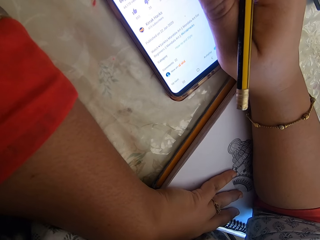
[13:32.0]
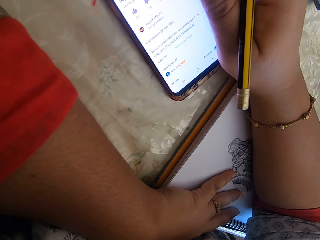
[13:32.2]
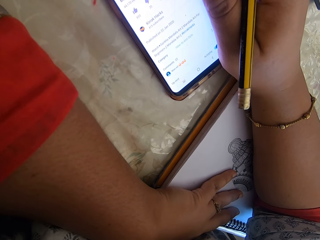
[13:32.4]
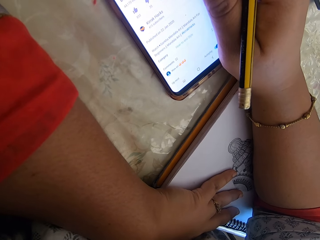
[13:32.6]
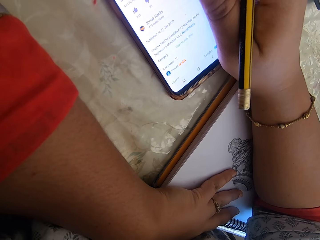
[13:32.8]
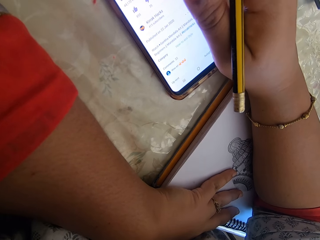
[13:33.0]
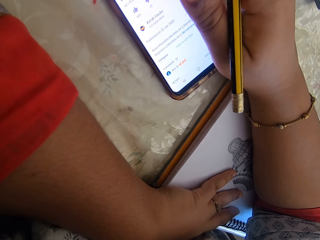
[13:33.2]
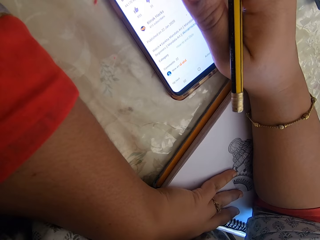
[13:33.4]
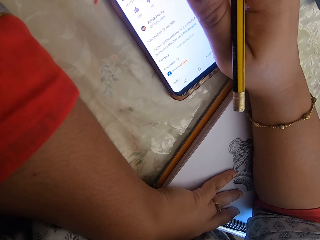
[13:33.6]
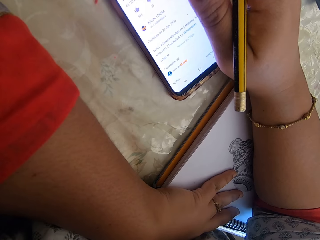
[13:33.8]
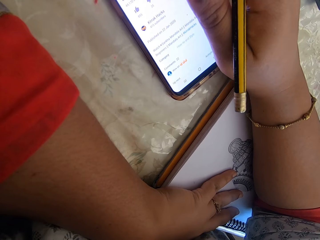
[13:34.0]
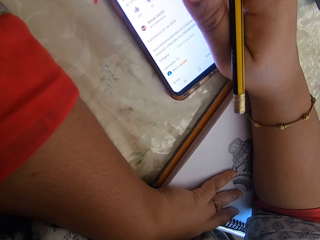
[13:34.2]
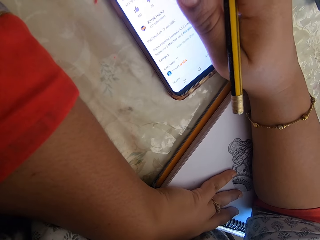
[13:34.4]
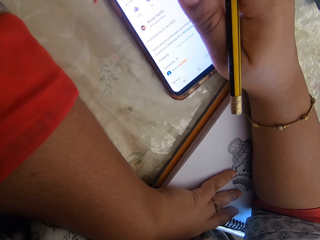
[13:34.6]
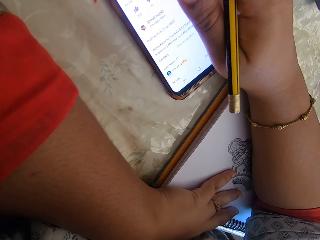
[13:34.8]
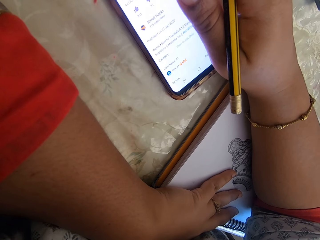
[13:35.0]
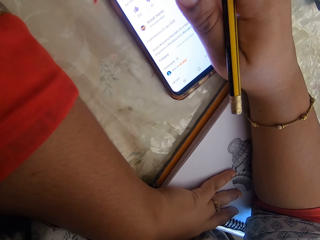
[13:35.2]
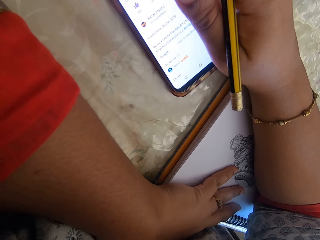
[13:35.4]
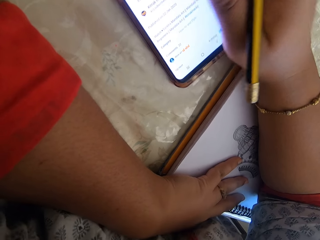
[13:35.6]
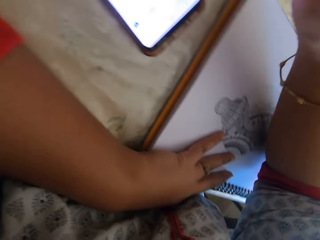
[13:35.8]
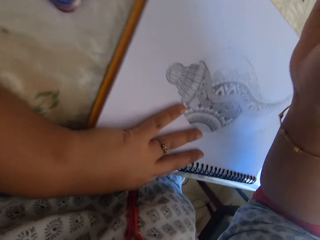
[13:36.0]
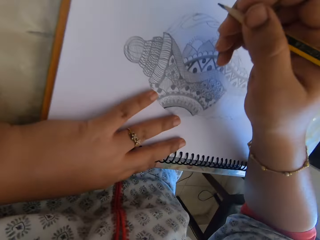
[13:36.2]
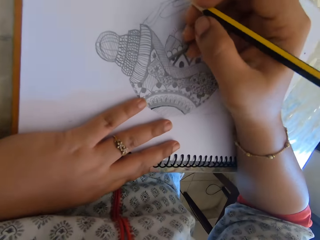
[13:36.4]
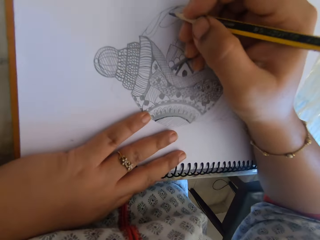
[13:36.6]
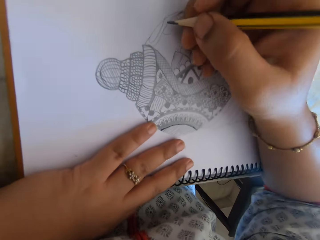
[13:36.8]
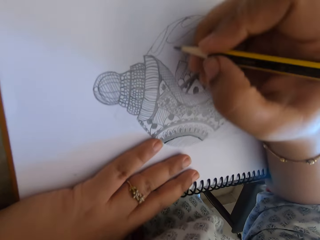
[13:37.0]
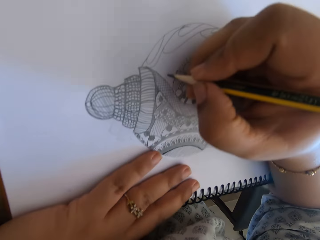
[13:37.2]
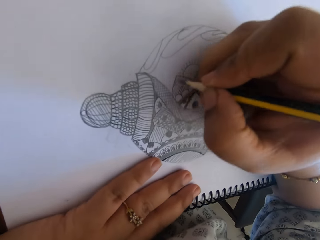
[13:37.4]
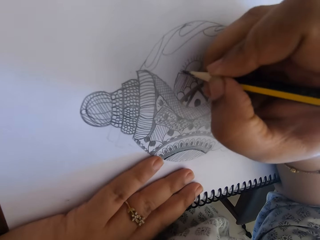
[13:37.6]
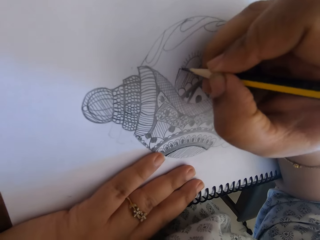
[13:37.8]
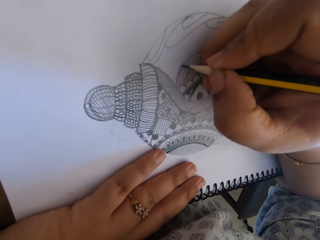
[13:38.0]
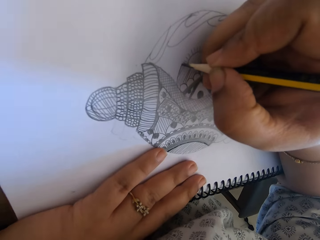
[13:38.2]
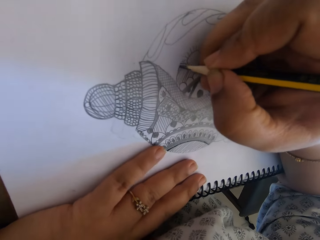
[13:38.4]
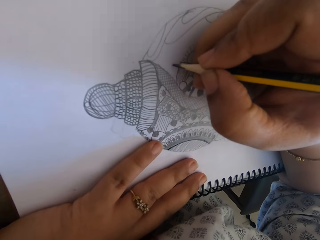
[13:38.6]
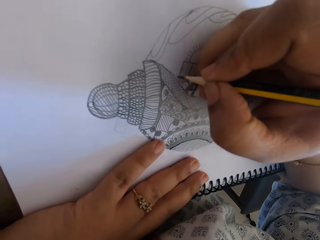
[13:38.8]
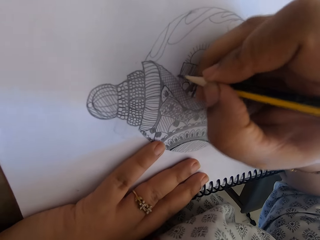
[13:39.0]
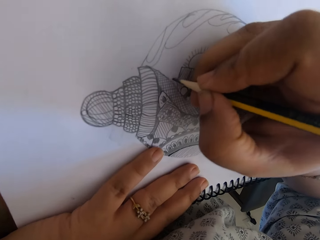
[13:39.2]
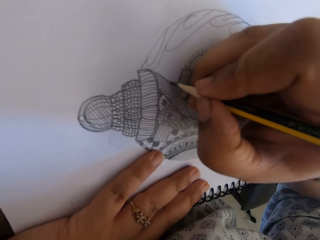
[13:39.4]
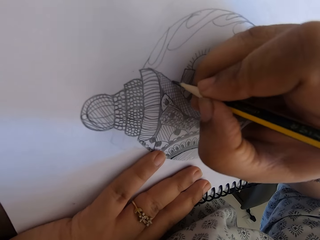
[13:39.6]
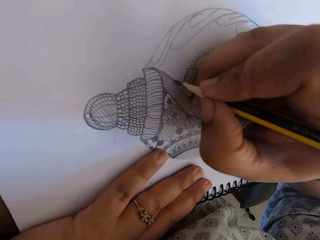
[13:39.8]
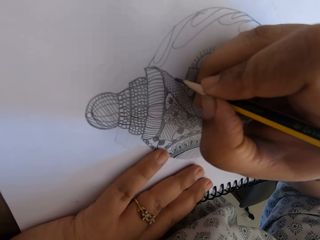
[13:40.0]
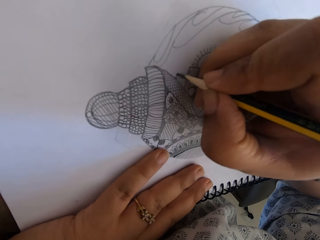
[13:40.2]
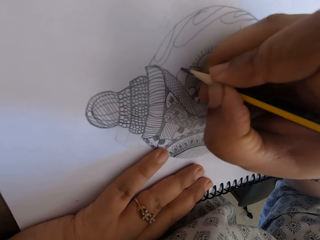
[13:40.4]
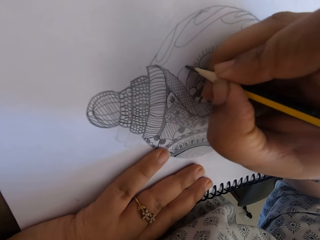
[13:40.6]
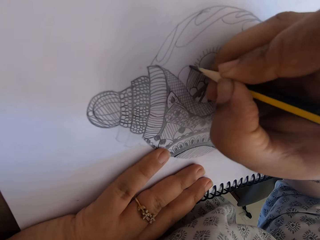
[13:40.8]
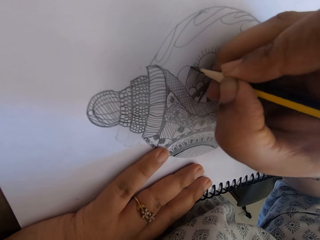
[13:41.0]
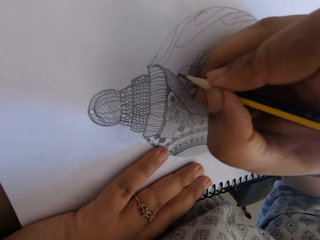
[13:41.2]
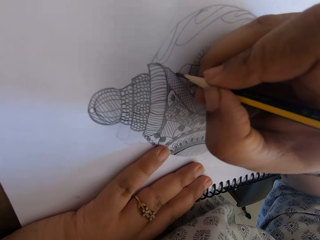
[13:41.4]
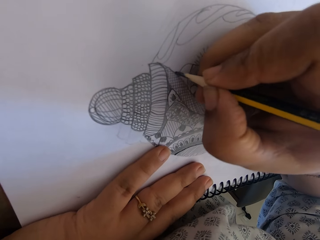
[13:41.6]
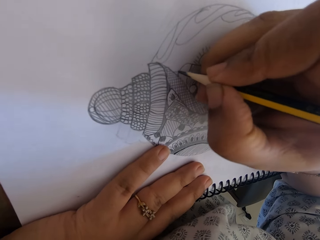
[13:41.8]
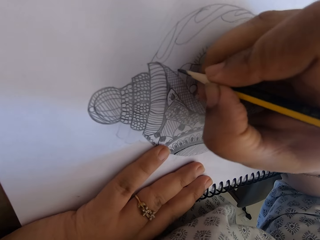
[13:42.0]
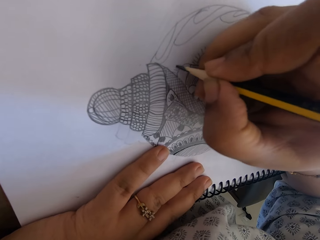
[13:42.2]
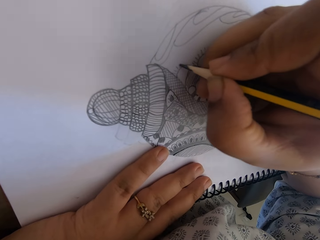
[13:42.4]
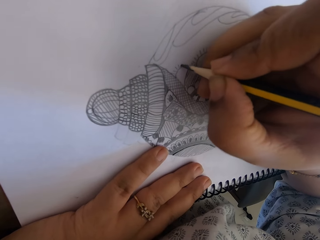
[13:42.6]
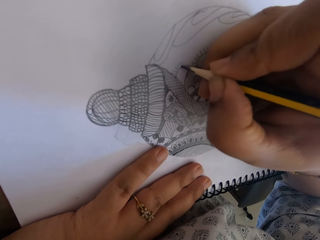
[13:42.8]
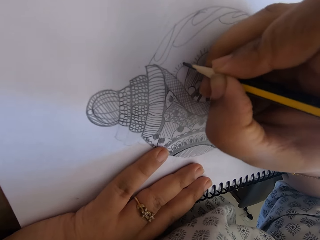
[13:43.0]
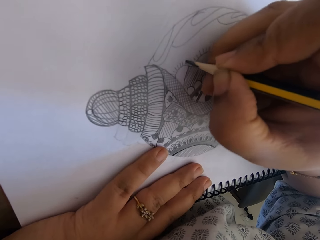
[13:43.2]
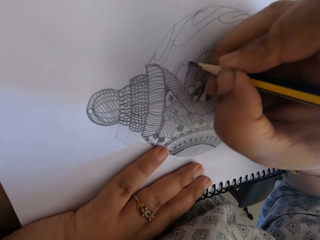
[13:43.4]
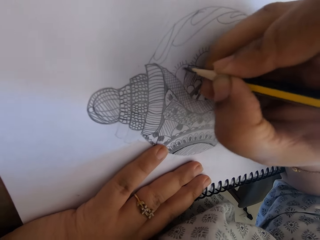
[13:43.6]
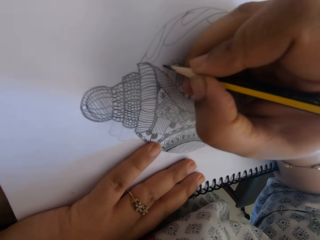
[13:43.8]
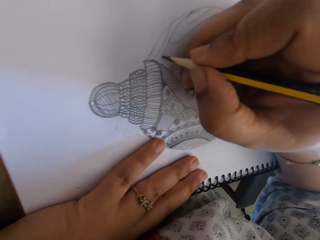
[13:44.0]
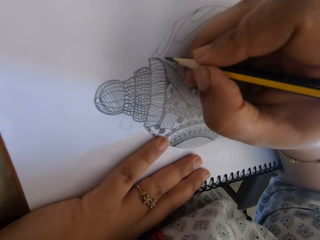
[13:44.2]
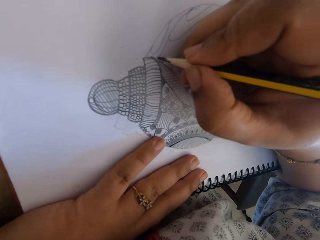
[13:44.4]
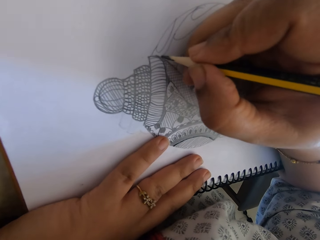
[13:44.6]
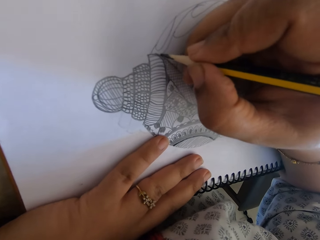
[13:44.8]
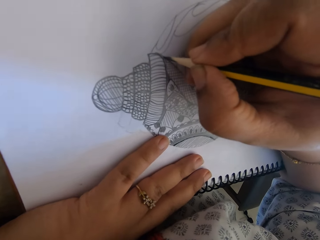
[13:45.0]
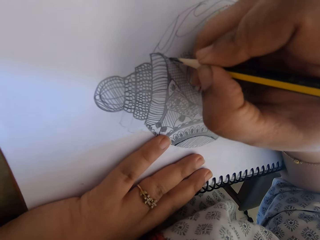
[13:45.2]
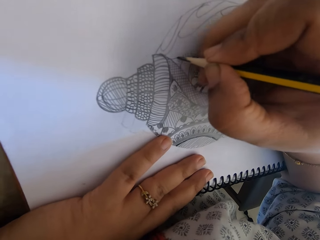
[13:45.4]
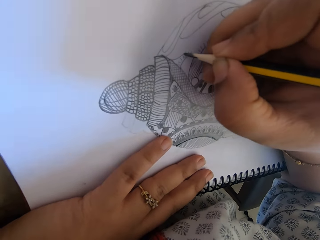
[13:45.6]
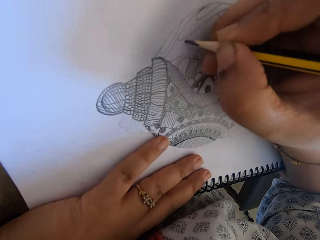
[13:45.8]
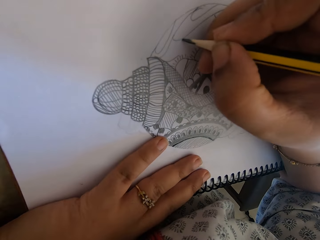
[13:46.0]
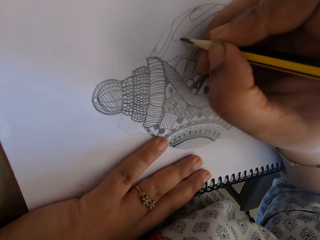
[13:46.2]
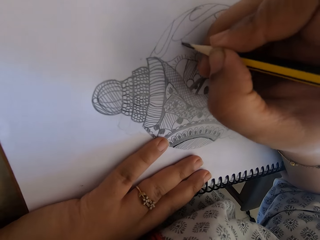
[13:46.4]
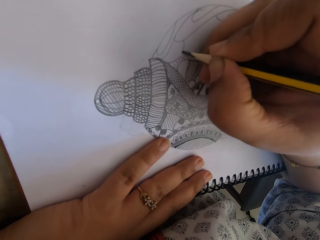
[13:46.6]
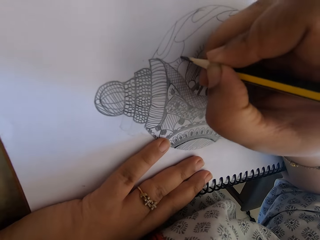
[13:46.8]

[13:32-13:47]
The camera wearer draws with a pencil on the notebook. They talk to someone.

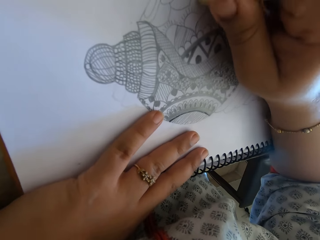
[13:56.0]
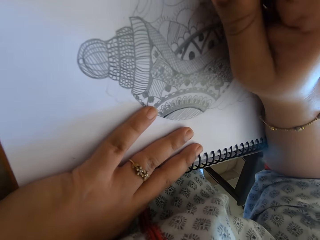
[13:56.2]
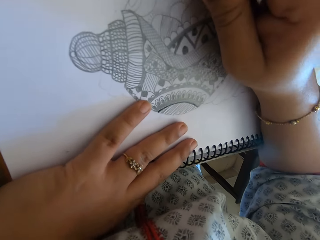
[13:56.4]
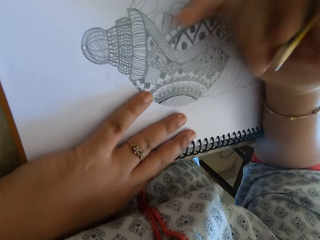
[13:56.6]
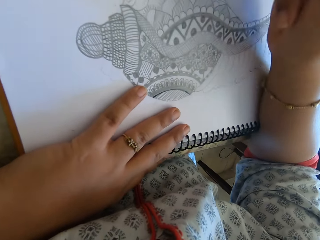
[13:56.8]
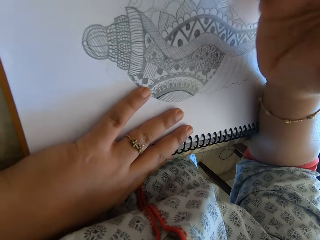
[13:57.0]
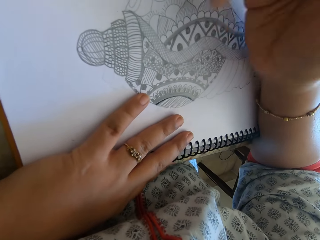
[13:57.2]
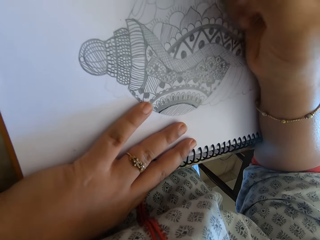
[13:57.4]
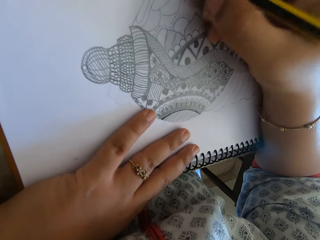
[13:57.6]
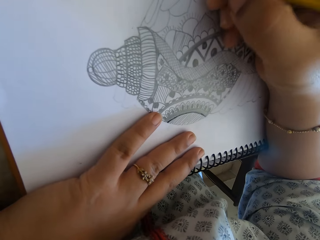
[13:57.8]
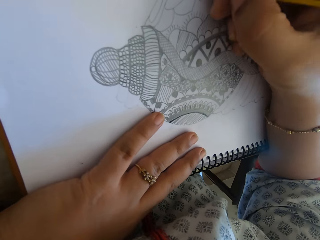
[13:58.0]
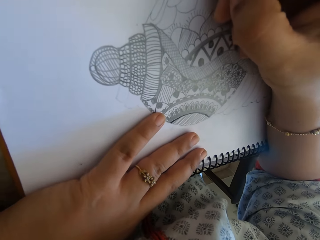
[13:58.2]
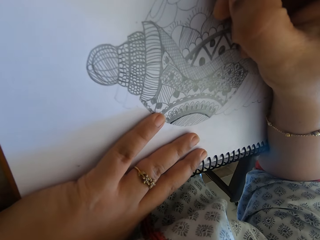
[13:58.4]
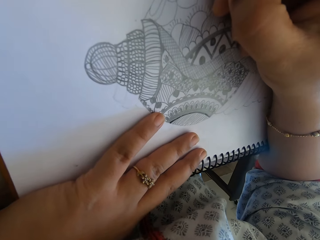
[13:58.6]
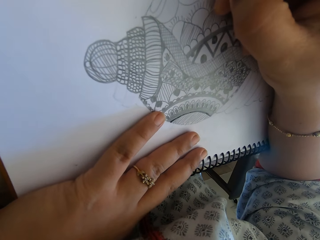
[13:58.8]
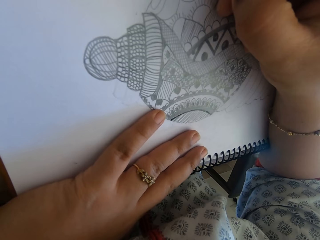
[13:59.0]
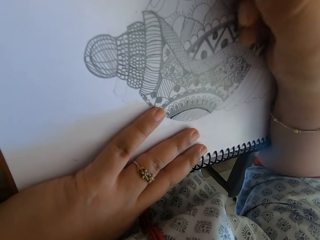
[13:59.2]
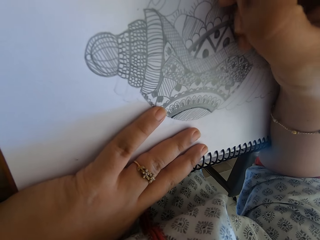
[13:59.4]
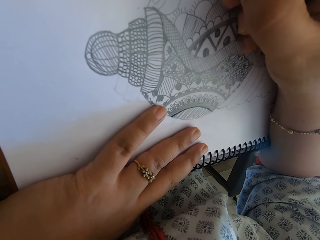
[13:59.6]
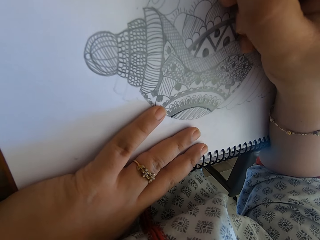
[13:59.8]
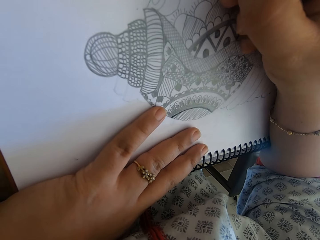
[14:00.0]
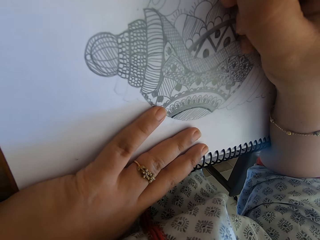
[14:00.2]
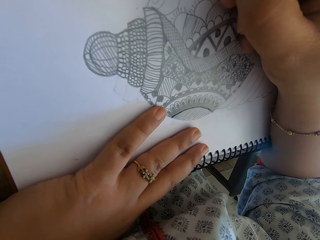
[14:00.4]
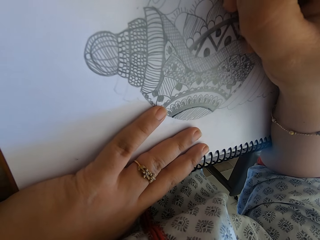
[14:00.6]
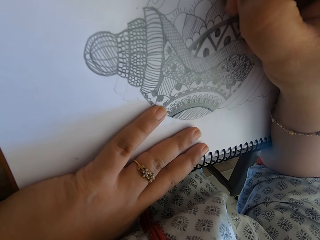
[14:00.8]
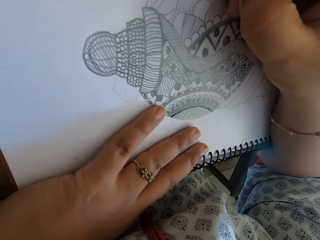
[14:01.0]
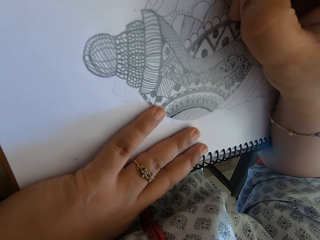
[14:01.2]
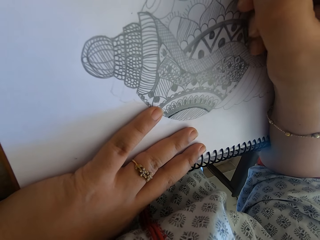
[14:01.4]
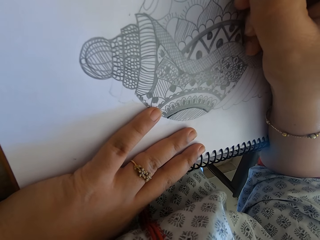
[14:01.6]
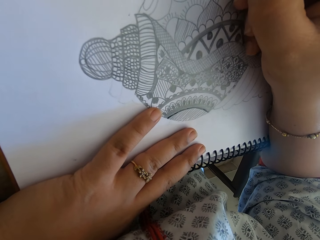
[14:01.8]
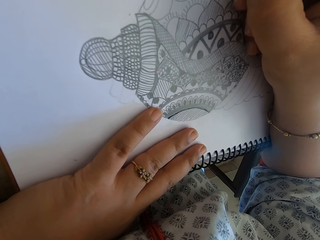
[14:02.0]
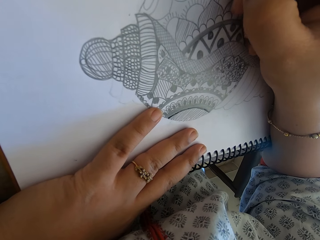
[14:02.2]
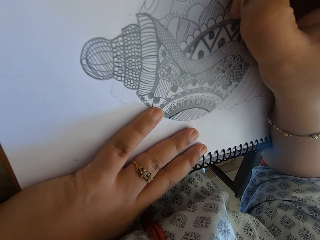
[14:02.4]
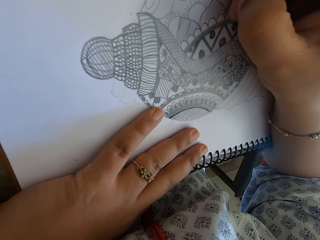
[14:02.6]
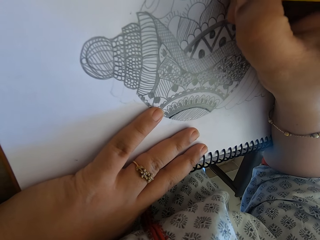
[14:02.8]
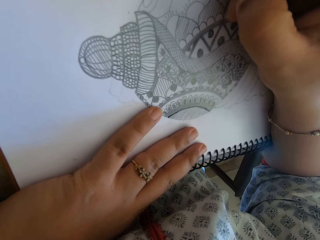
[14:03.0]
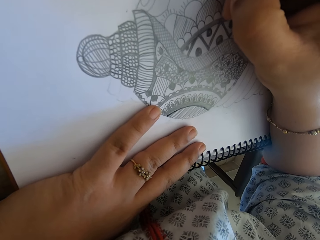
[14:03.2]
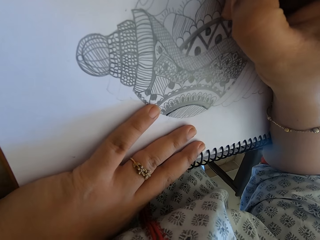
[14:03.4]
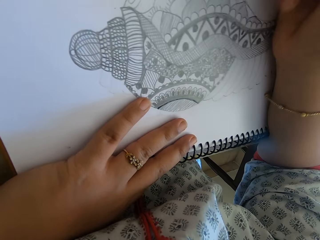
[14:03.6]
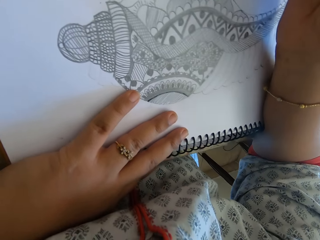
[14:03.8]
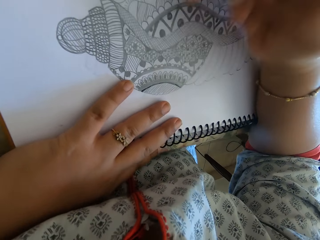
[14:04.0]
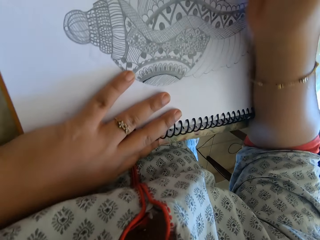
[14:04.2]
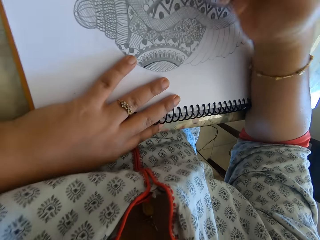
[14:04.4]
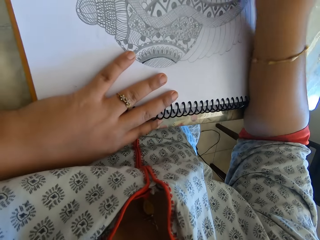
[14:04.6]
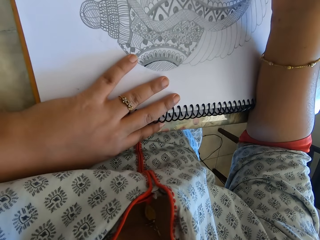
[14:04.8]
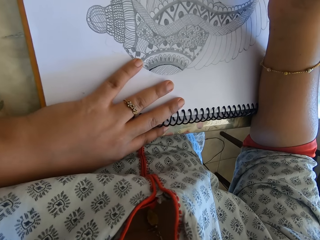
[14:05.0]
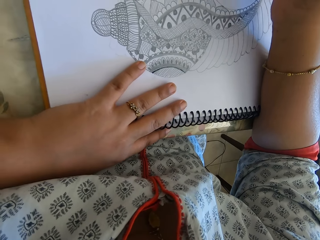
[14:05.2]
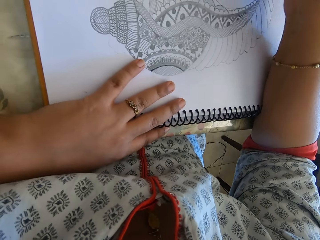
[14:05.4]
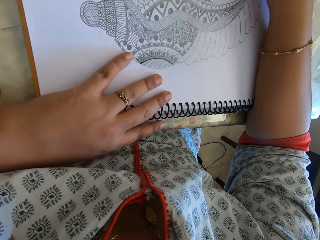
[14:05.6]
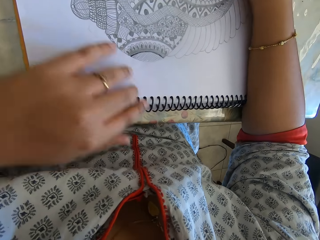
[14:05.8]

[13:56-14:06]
The camera wearer erases the drawing with an eraser. They draw with a pencil on the notebook.
